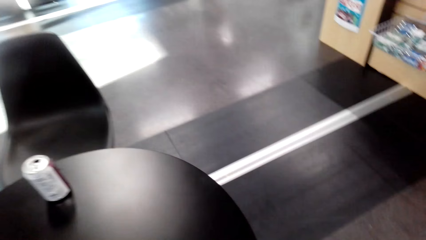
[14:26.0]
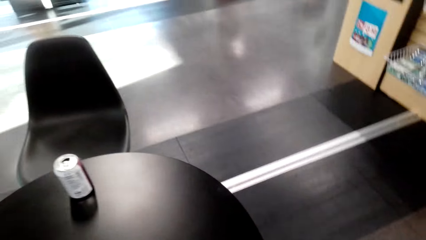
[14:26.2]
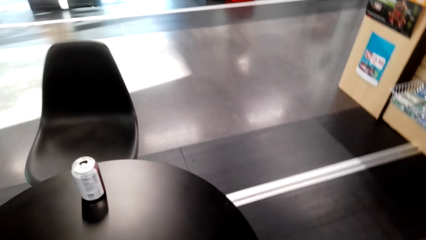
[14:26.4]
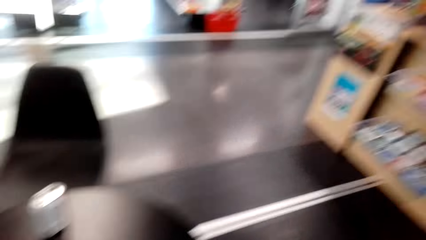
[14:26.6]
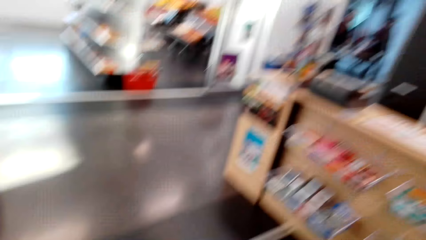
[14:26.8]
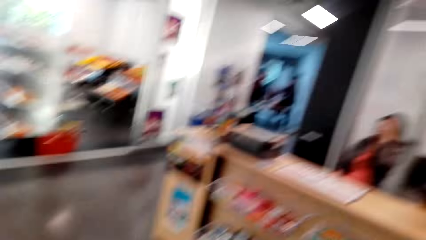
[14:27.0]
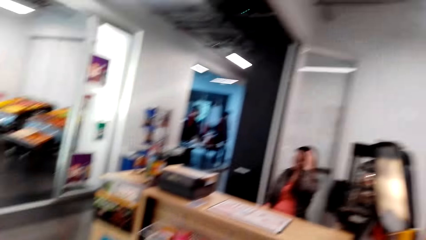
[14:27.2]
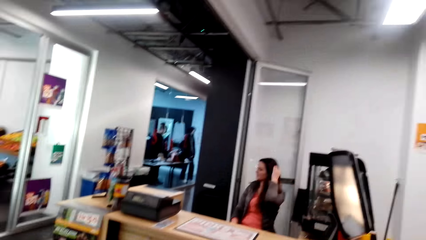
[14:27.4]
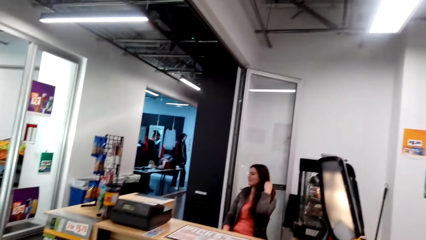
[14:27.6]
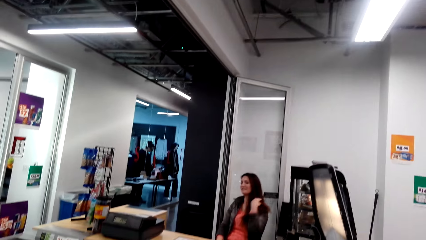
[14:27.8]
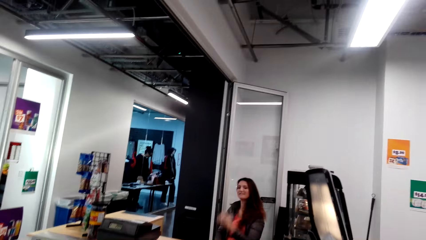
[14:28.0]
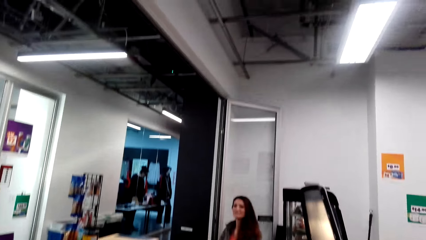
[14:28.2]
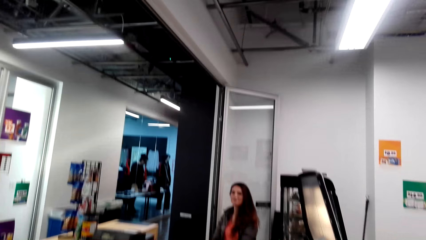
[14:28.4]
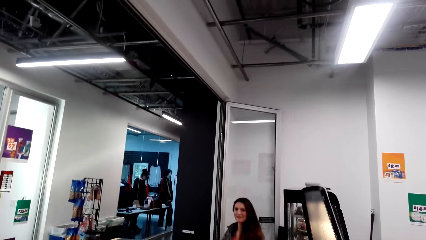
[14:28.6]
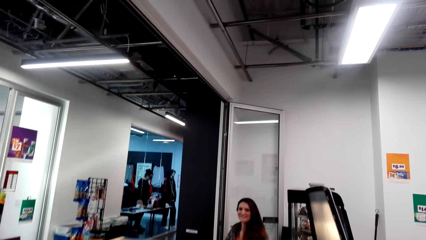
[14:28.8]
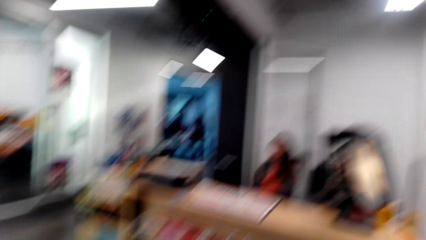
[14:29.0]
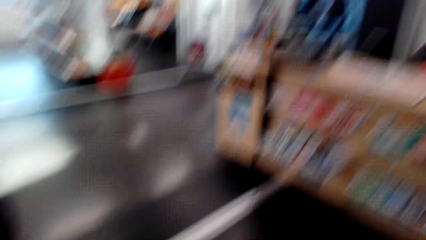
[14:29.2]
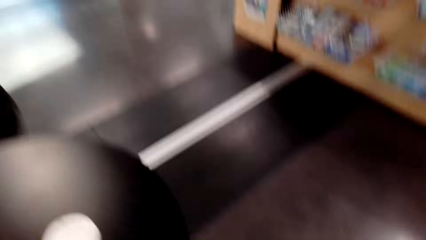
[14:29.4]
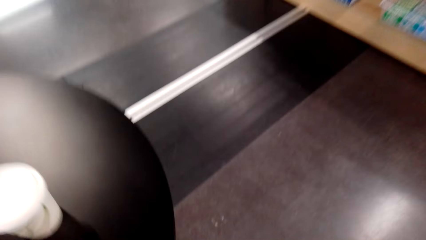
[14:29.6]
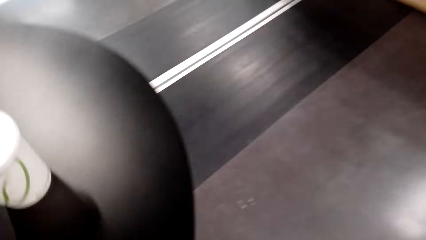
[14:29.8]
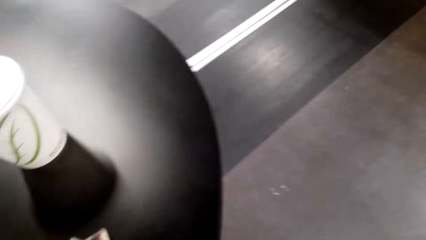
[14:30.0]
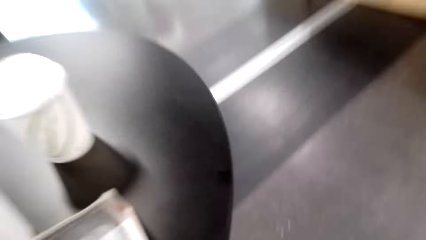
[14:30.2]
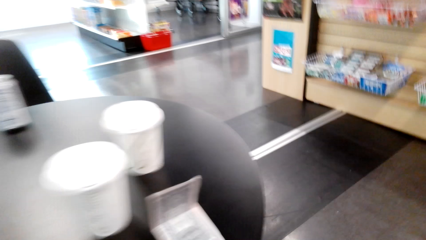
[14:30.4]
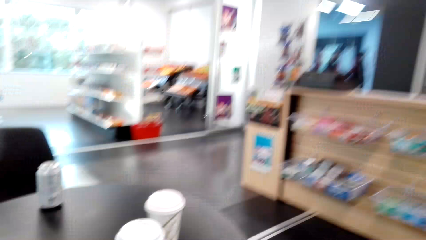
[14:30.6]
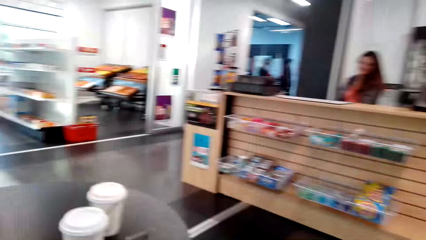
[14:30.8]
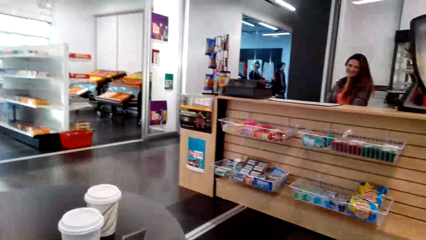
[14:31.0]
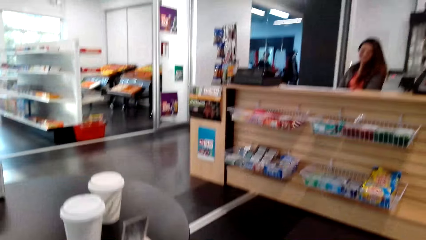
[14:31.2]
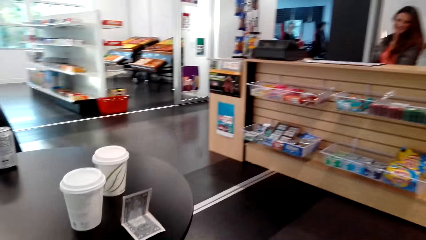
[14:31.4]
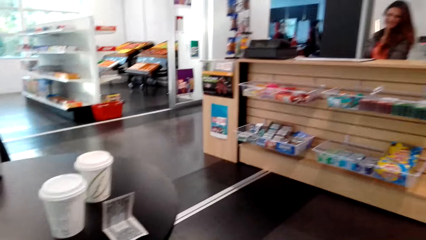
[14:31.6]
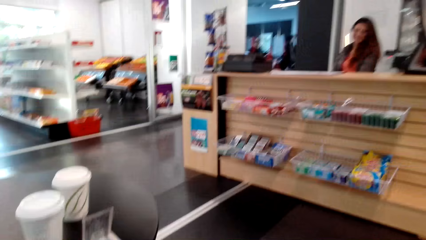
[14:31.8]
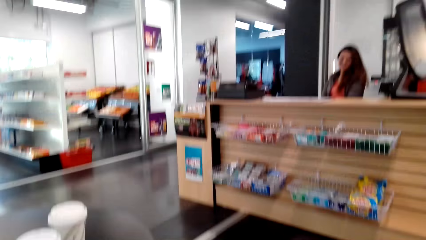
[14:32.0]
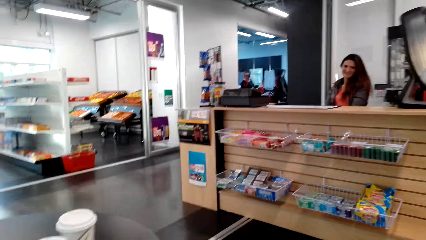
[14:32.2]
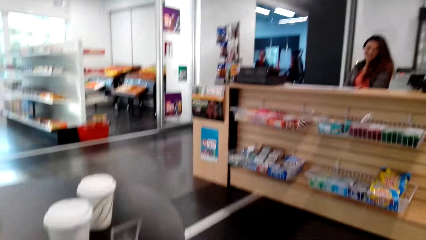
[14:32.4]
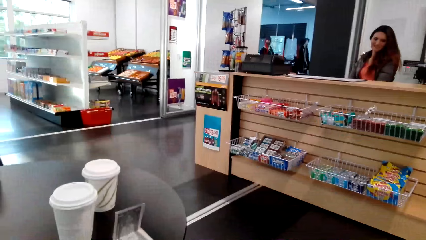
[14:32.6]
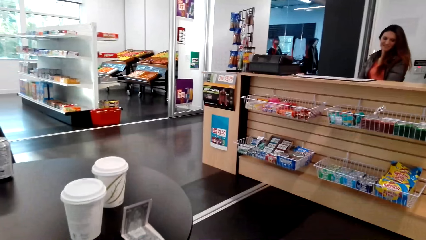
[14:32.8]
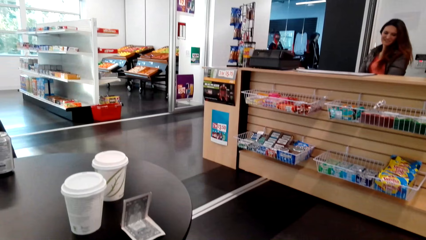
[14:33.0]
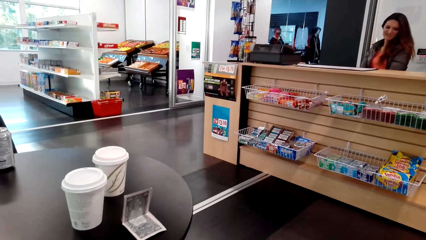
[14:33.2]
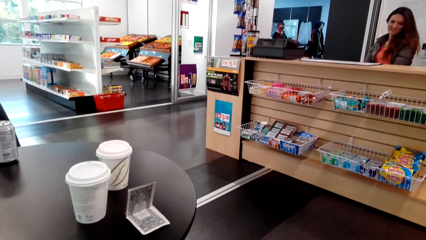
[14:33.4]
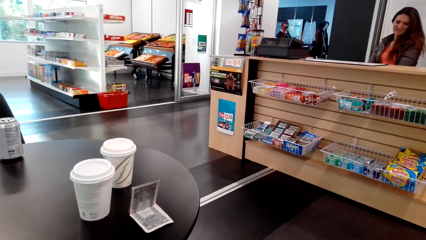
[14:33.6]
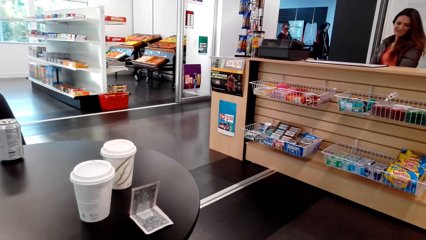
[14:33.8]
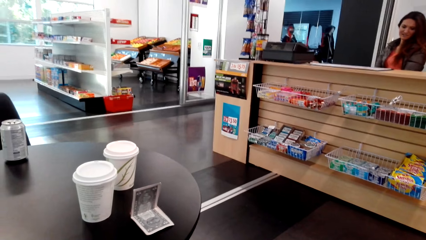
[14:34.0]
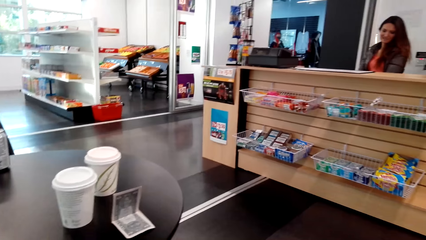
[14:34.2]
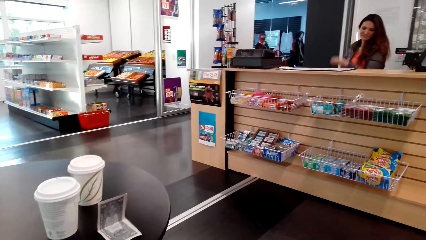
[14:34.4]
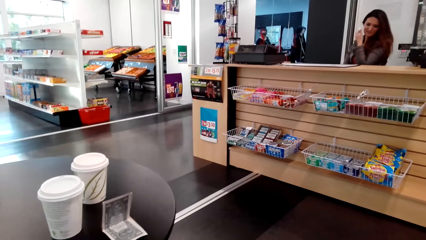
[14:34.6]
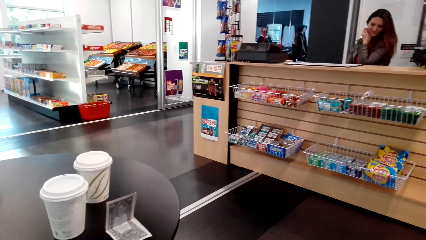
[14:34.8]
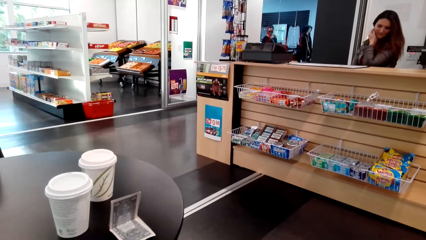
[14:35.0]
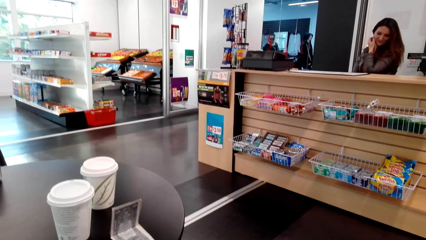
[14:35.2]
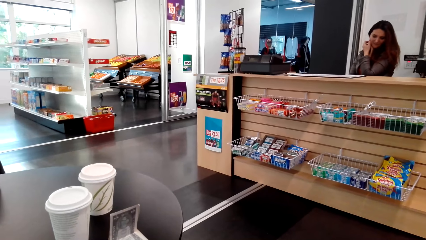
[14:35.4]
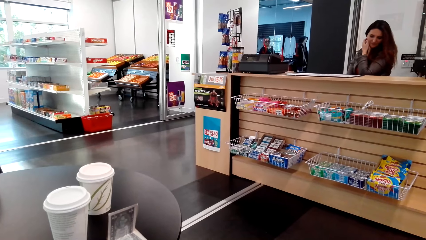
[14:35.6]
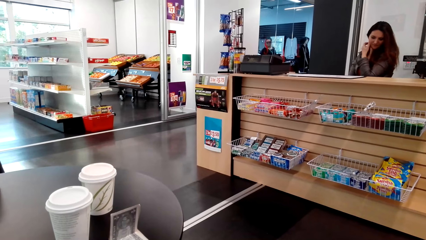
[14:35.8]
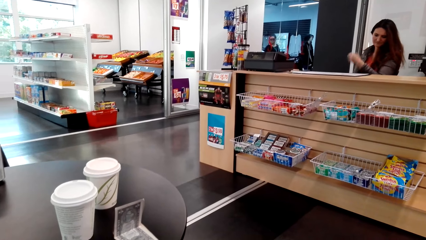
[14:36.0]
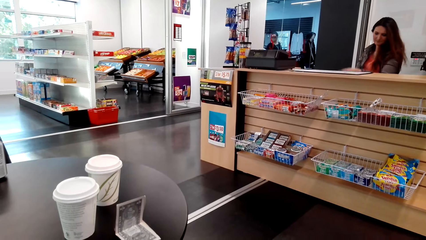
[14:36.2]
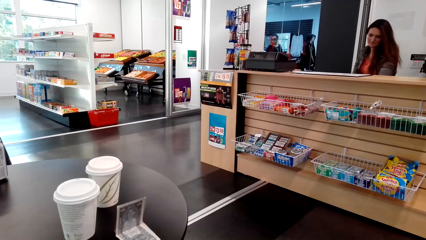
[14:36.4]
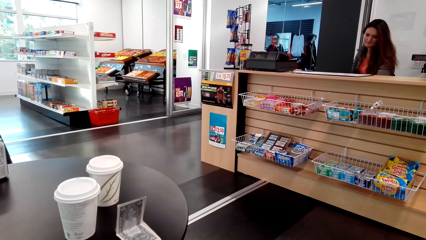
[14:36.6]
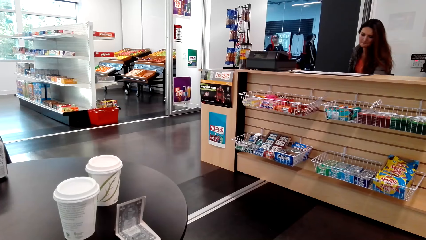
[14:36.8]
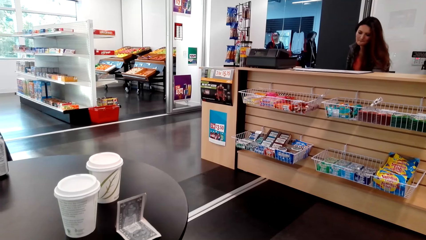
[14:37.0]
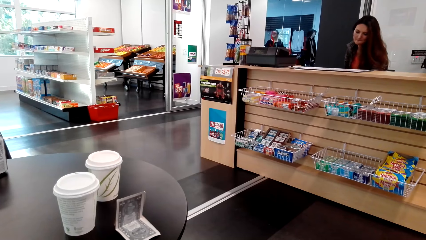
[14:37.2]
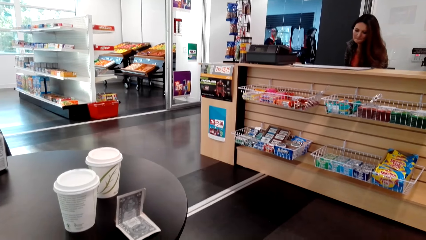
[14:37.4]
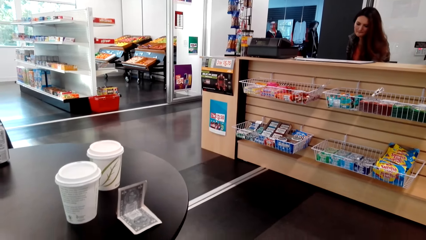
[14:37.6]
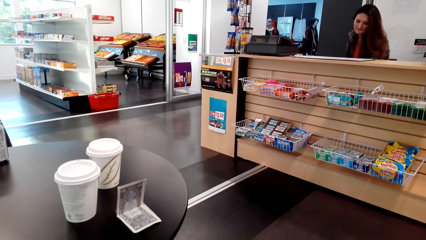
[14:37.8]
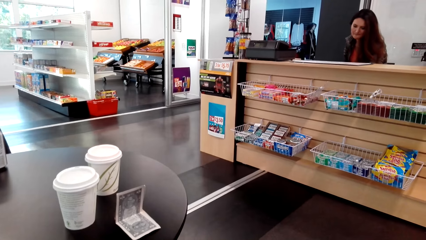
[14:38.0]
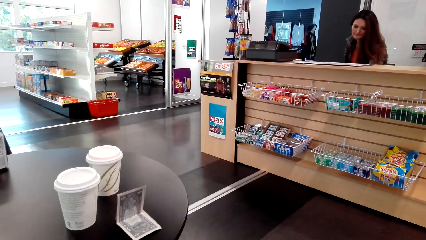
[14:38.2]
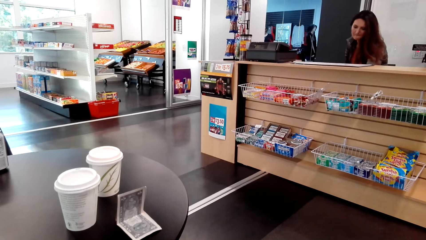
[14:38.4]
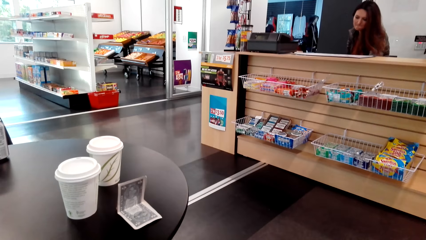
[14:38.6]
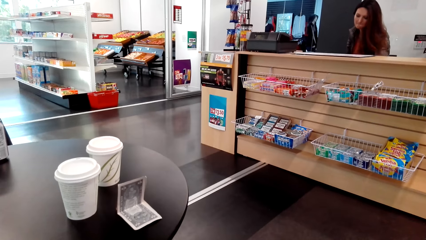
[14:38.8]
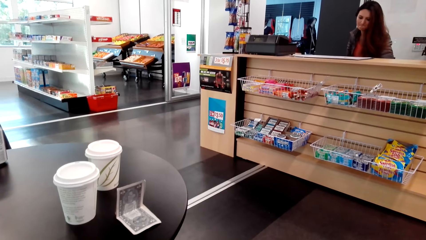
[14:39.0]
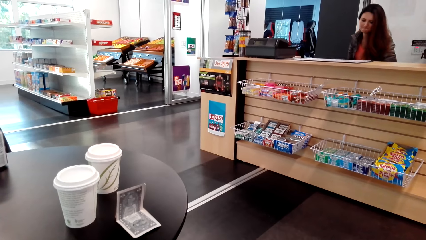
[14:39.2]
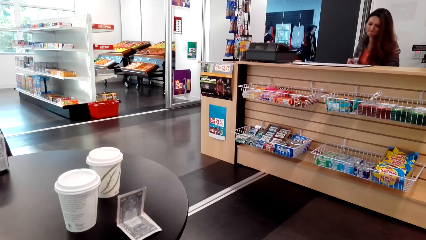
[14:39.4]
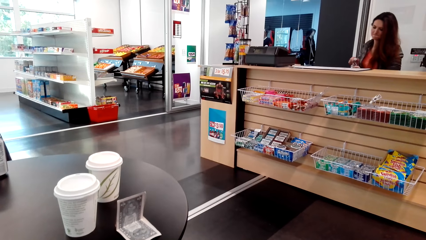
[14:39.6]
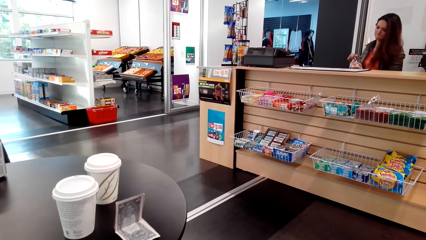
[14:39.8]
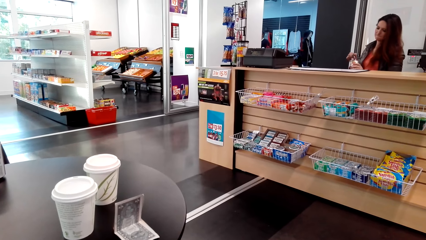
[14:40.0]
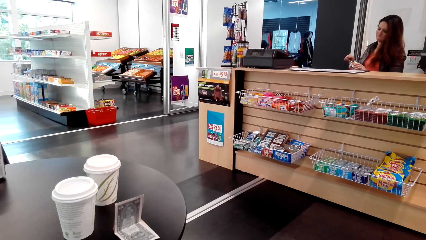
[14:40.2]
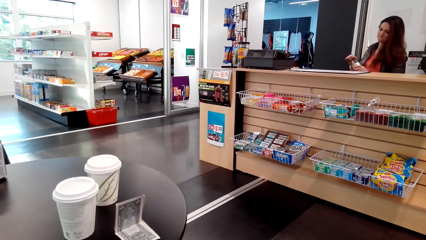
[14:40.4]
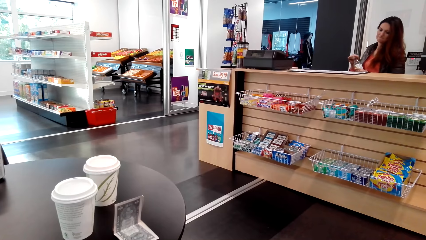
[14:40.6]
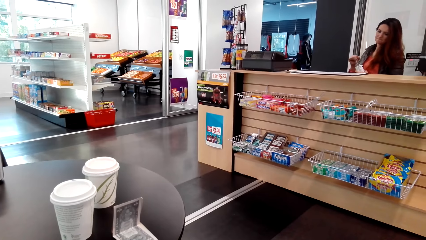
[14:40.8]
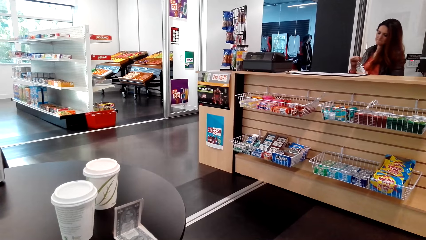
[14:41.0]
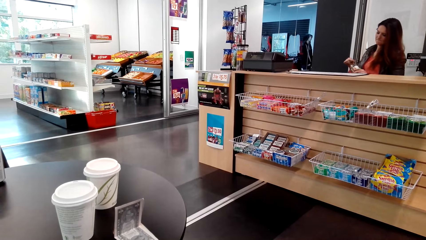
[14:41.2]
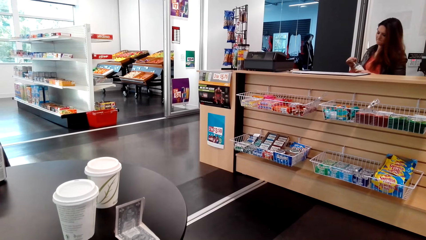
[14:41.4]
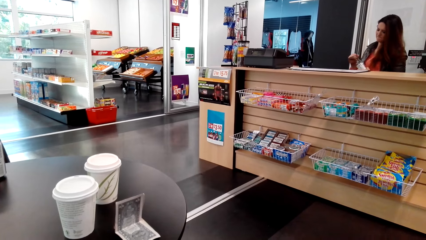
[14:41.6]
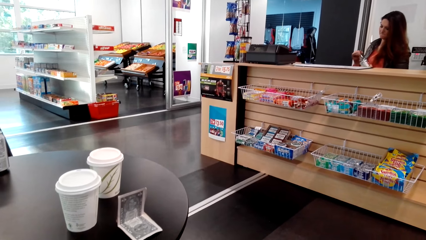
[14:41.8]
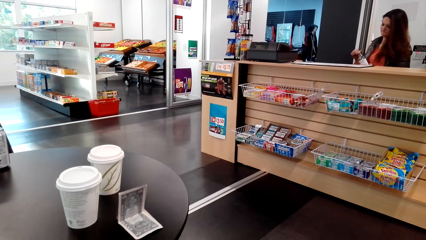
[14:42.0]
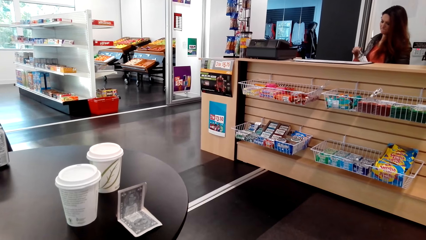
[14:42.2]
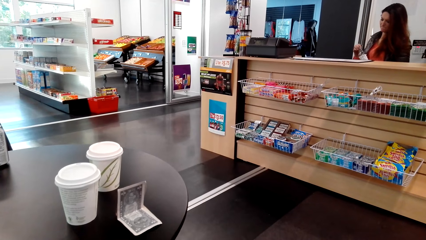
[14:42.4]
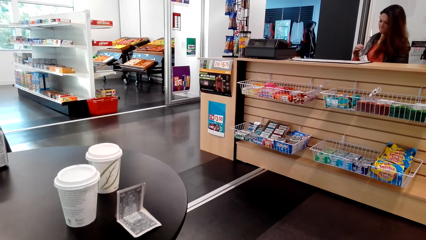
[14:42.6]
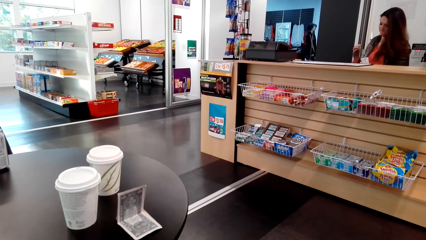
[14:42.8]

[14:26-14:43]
The camera wearer drops something. They look down. They look around. They look in front. A cashier opens a bottle.
